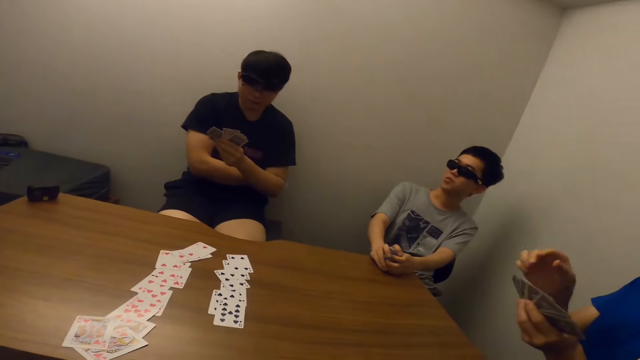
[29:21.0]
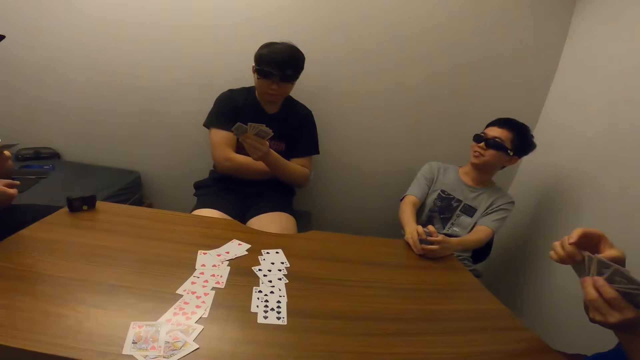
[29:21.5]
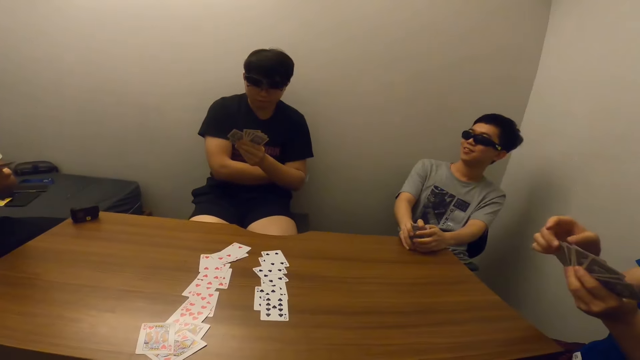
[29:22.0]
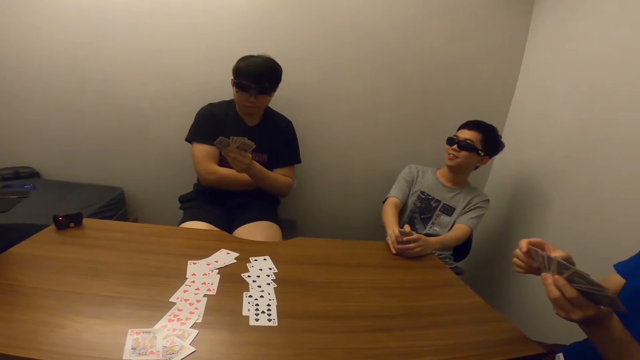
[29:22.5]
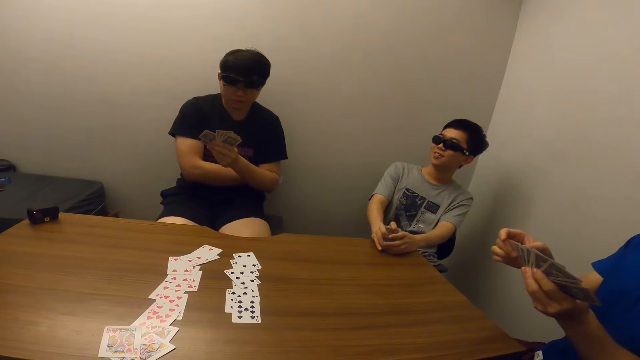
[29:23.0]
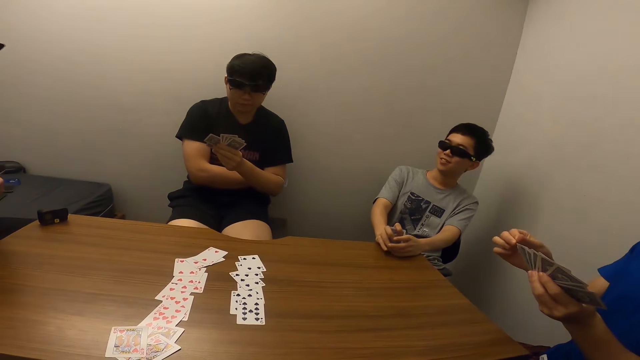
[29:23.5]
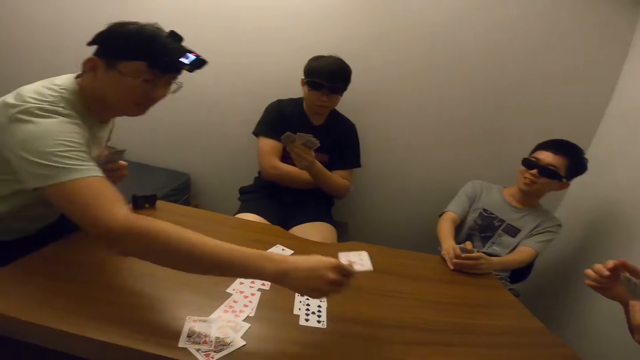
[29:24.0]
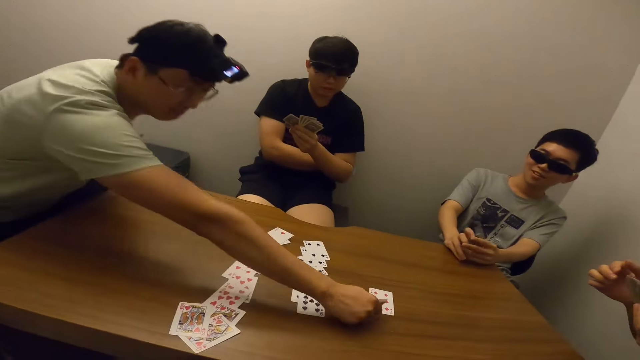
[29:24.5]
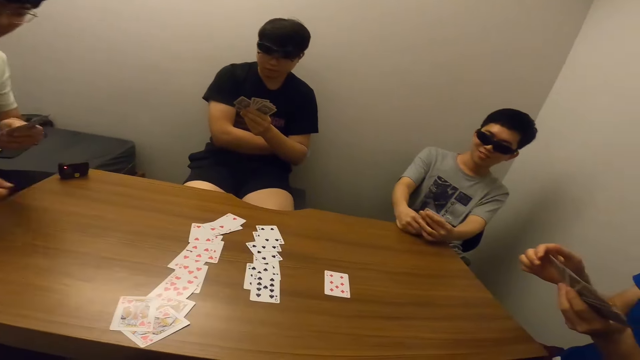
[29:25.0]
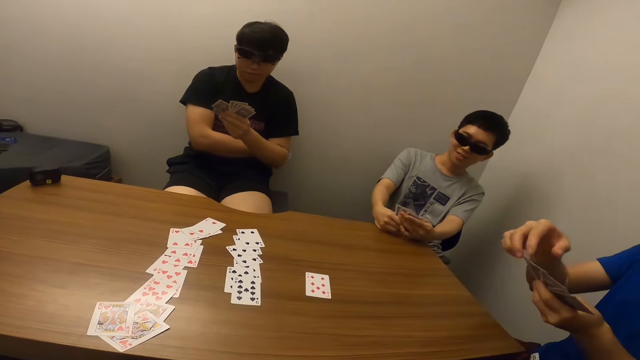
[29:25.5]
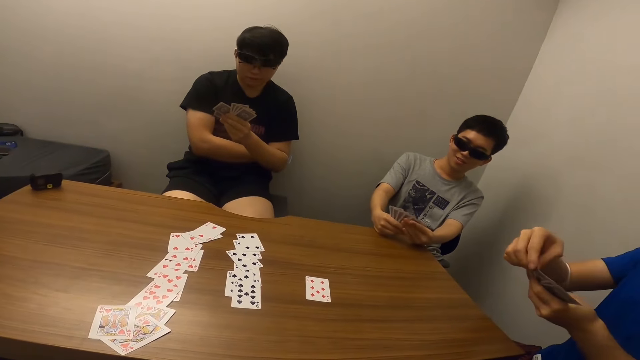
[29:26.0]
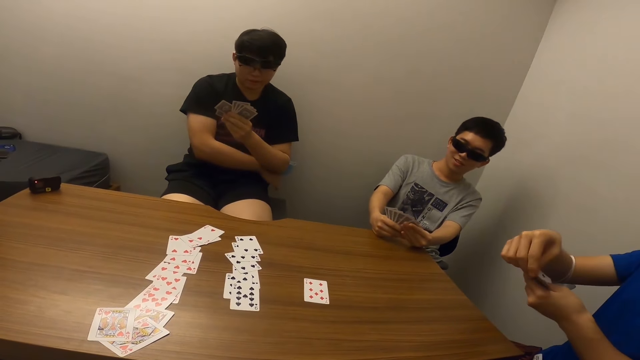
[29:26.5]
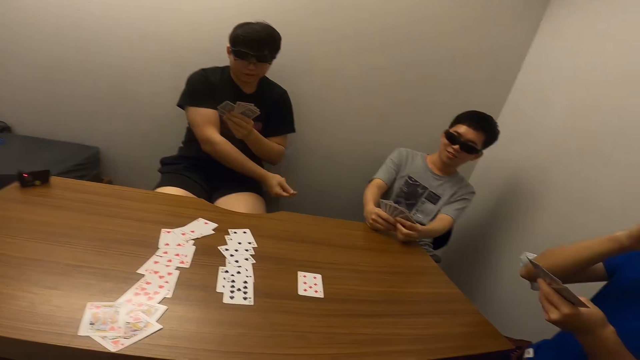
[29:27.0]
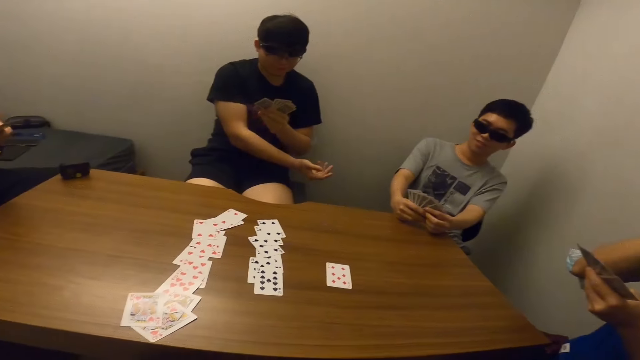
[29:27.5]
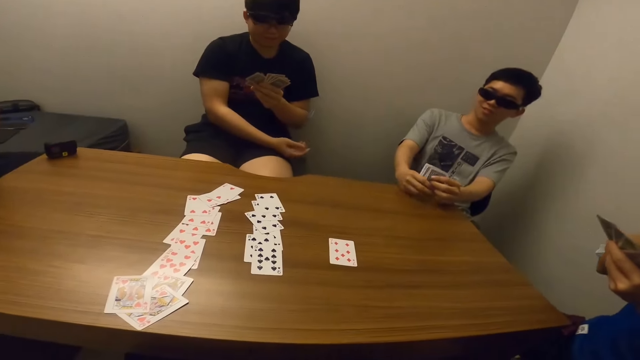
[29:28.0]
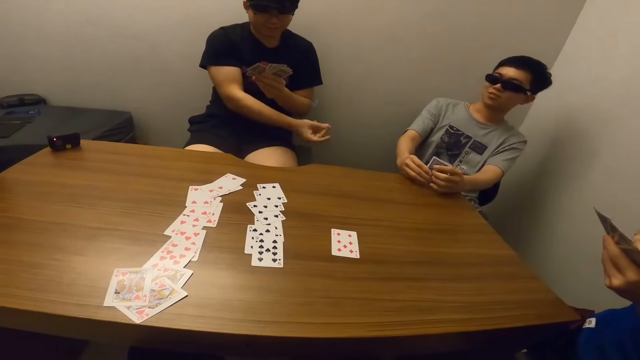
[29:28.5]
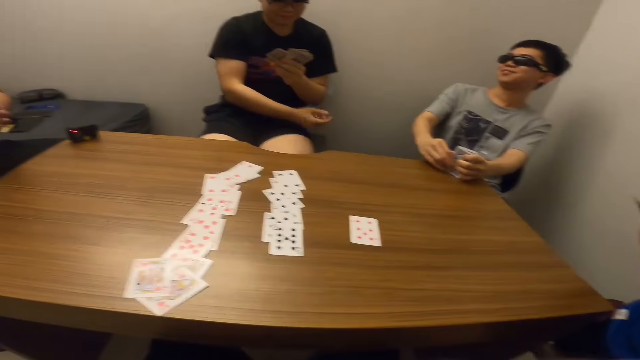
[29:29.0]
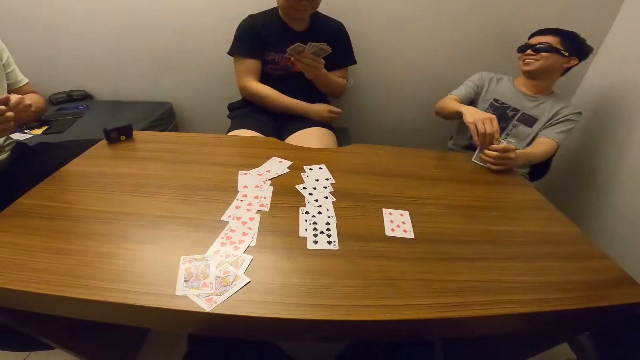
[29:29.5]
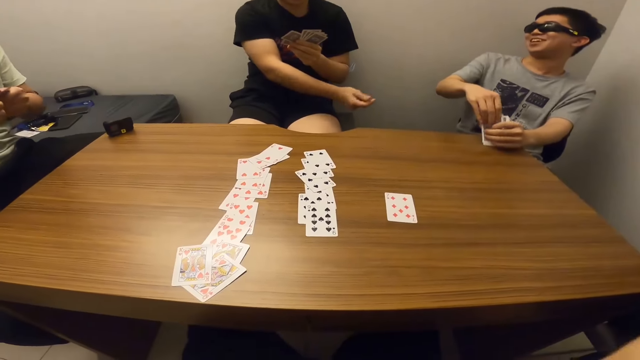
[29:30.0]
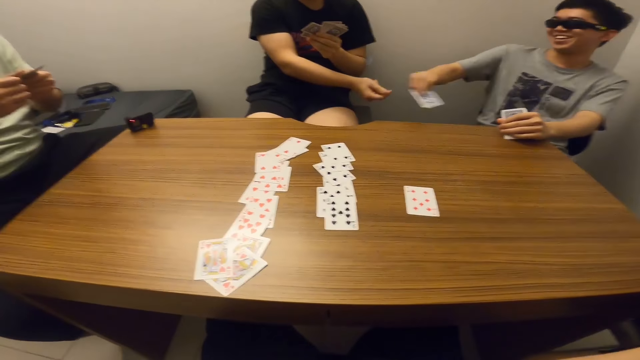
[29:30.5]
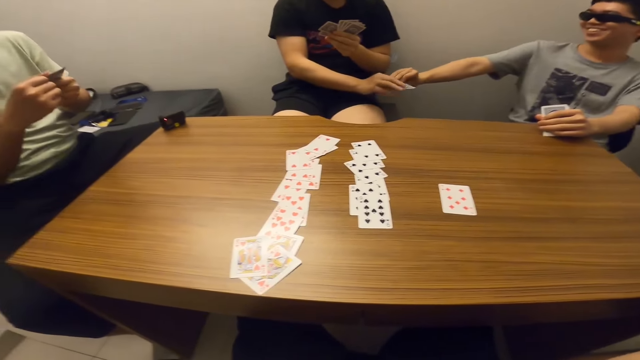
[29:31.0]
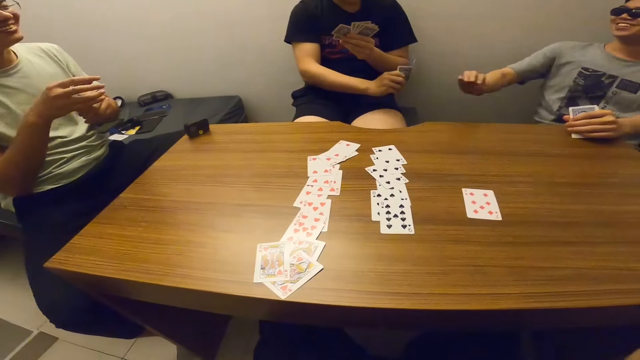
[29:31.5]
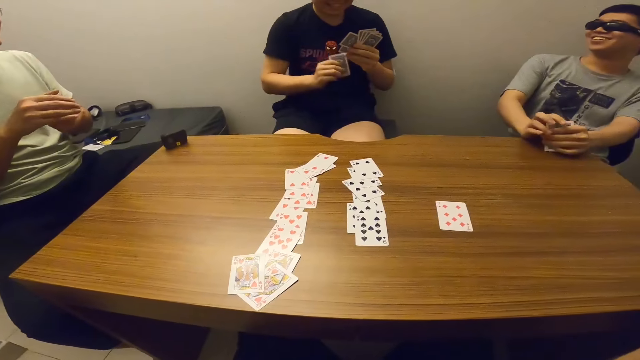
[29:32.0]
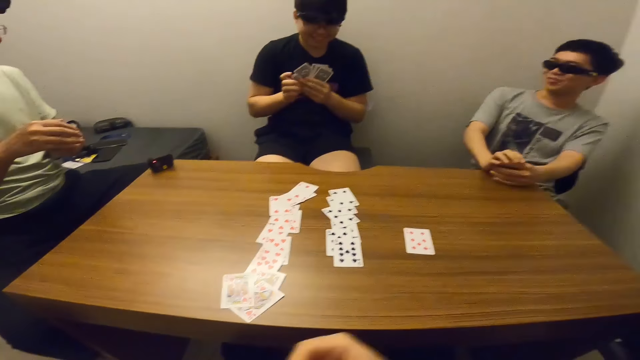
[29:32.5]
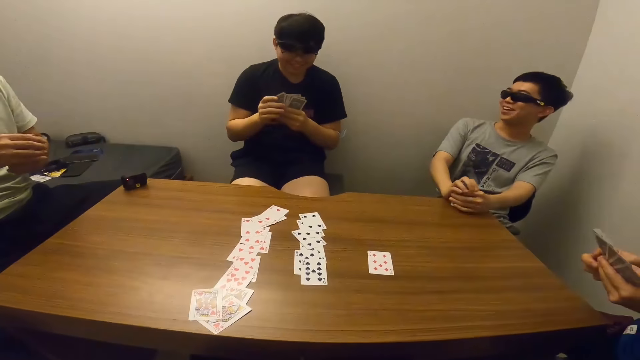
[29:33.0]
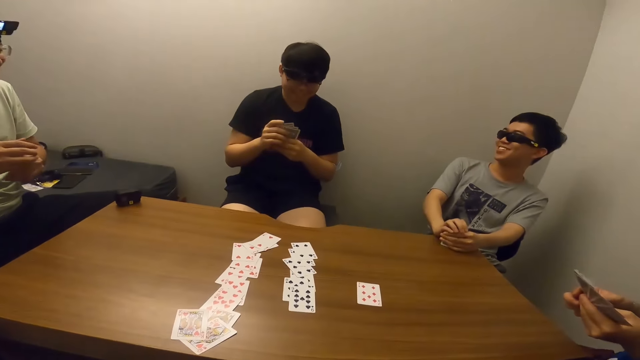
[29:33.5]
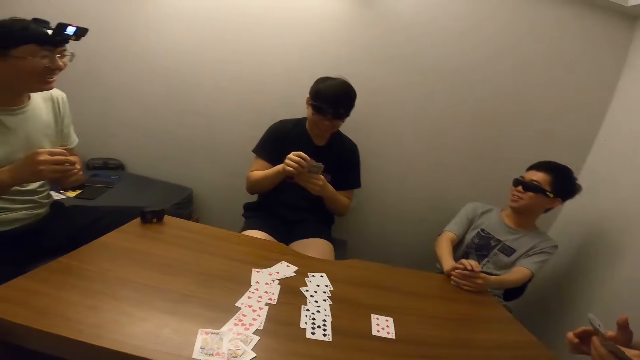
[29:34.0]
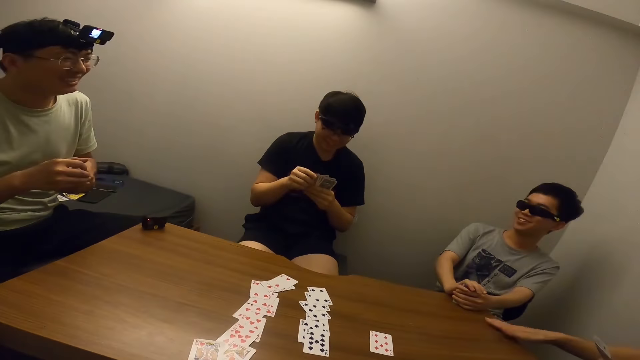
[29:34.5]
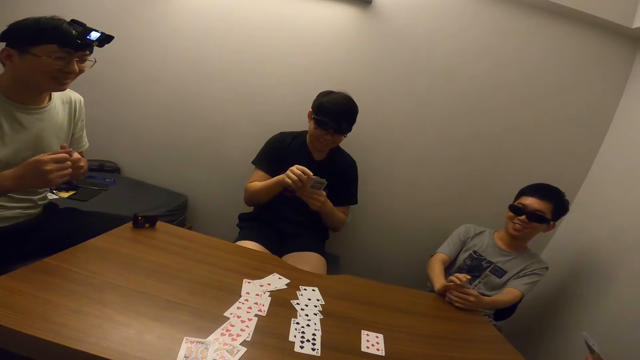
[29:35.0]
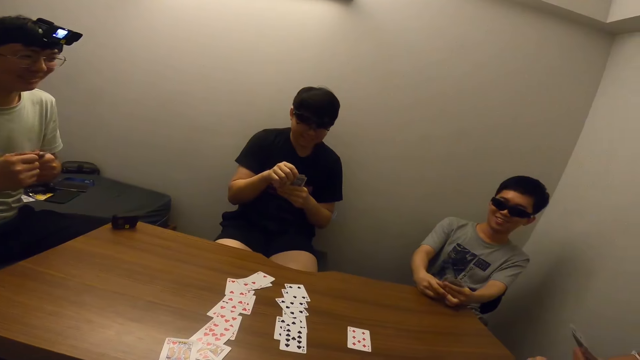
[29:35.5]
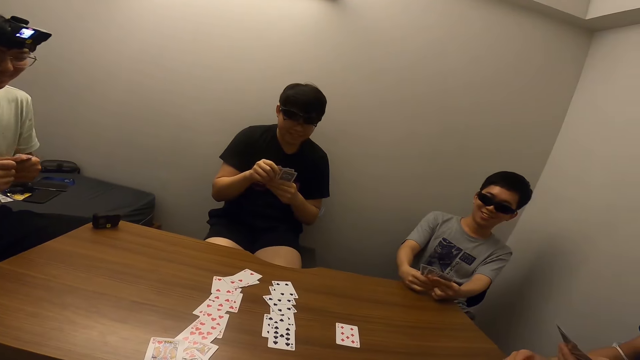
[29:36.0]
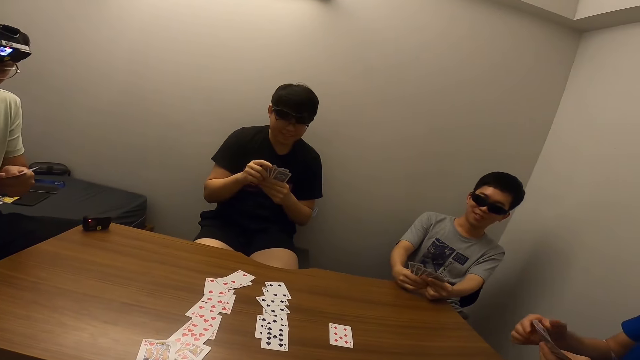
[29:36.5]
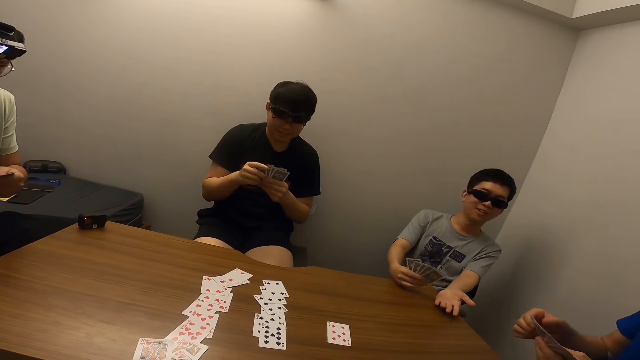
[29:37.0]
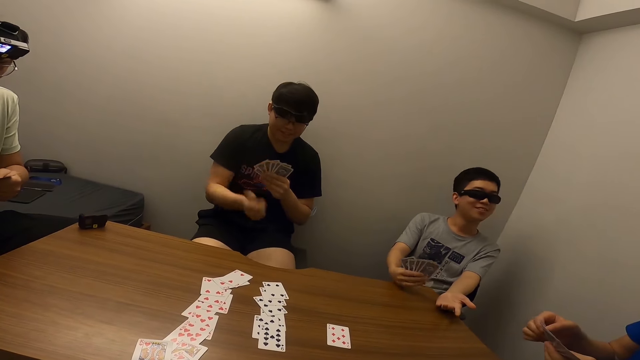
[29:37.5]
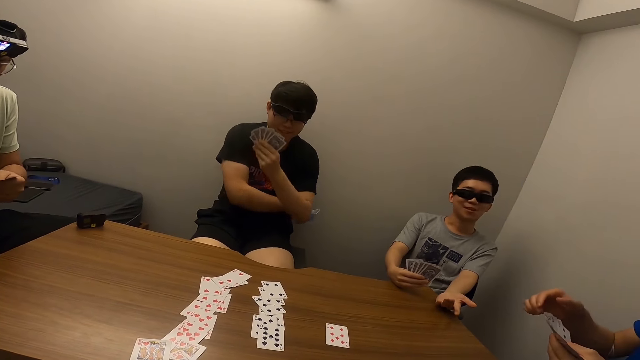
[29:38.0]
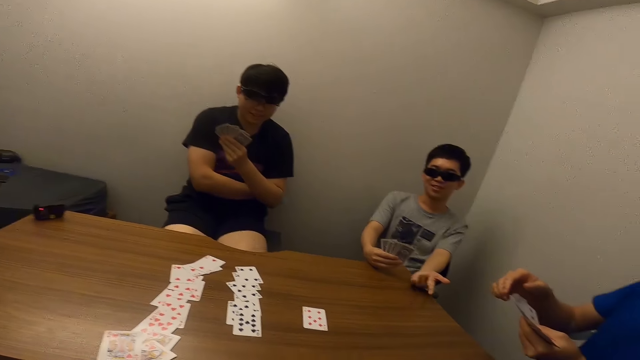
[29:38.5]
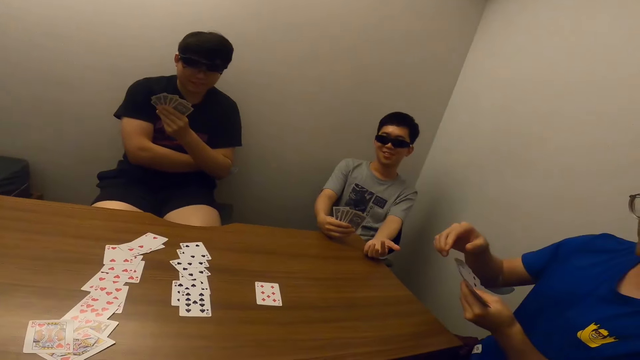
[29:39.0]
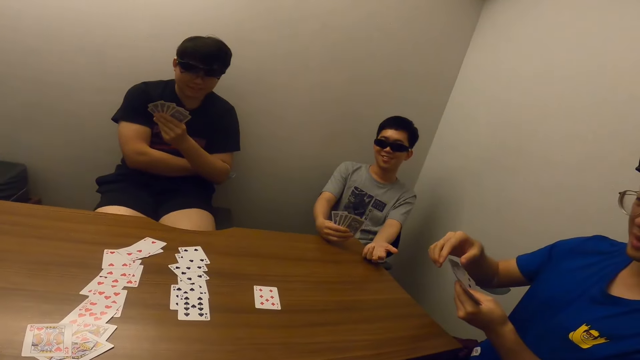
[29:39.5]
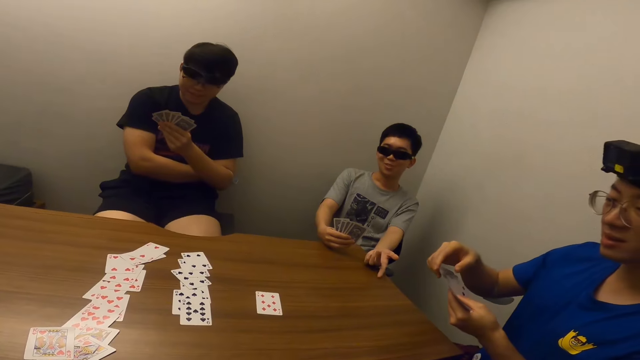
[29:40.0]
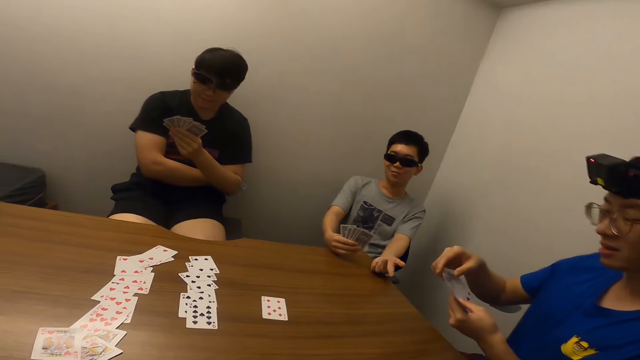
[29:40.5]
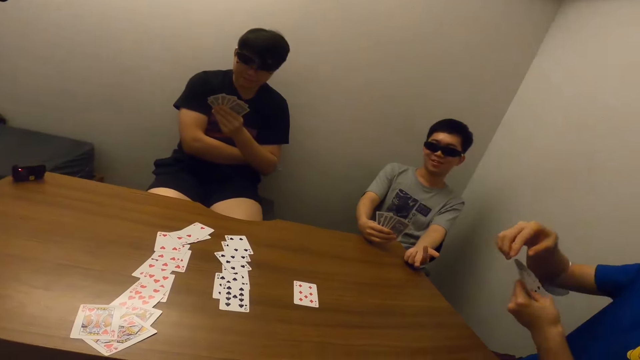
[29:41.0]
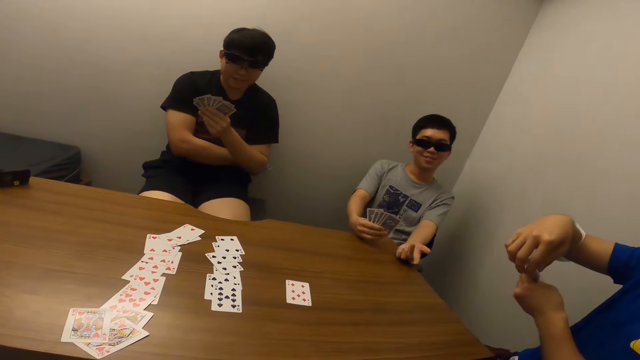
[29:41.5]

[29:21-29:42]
The camera wearer stares at the table. A man places his card on the table. The camera wearer stares at the table. A man snaps his fingers. The camera wearer stares at another man. Another man hands that man a card. The camera wearer stares at that man. They stare at another man.
